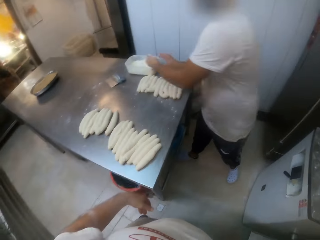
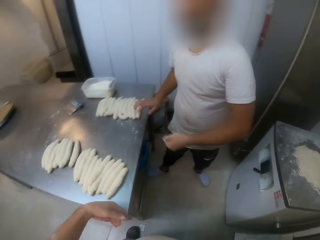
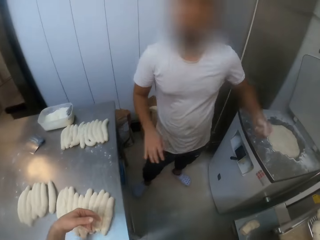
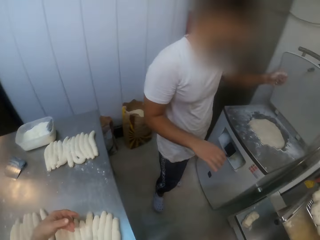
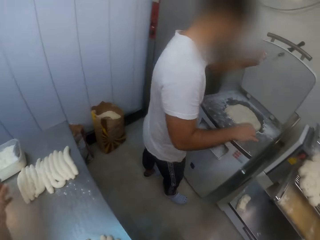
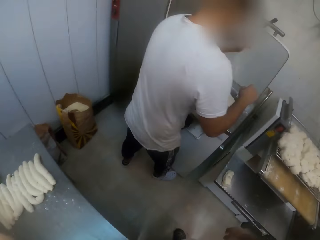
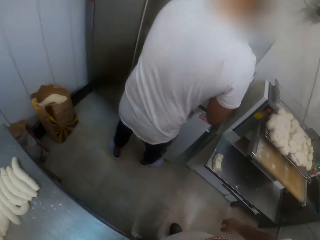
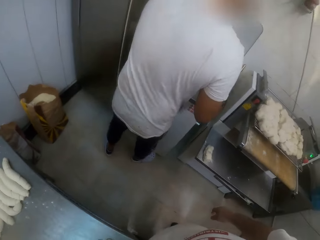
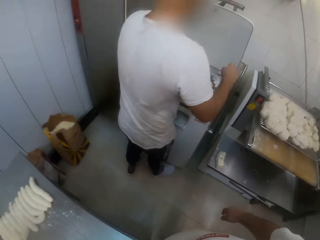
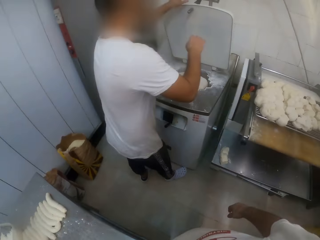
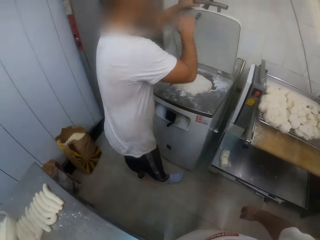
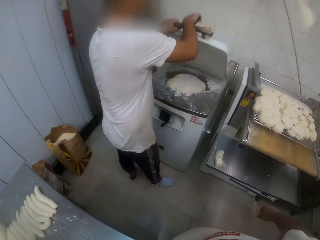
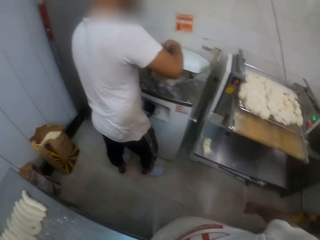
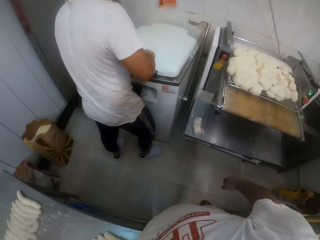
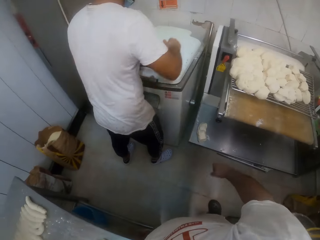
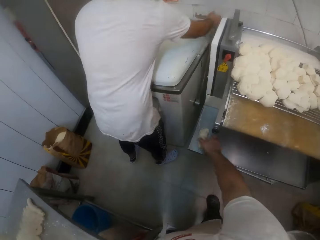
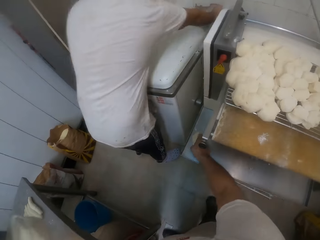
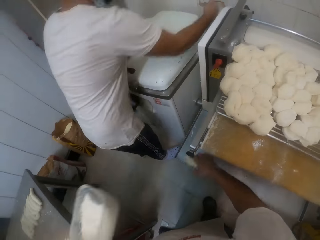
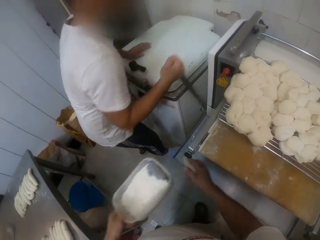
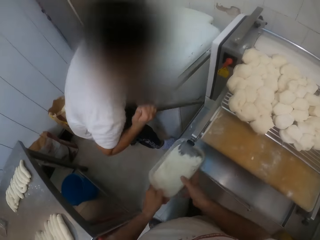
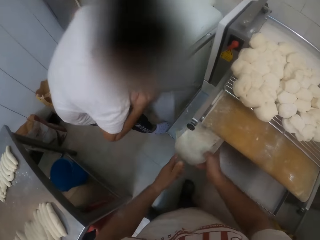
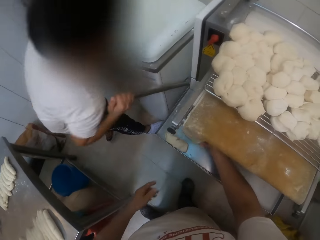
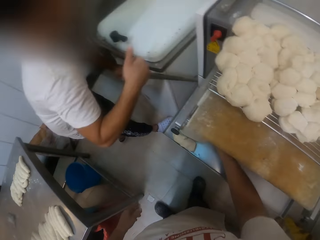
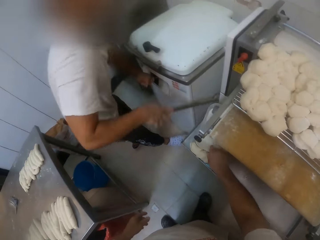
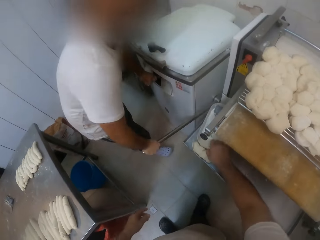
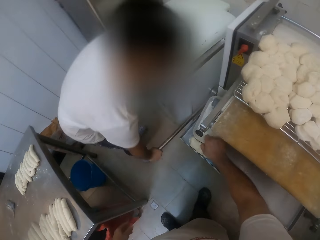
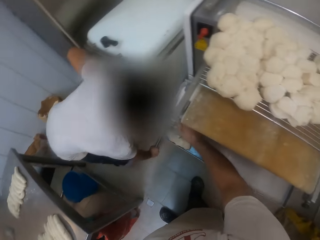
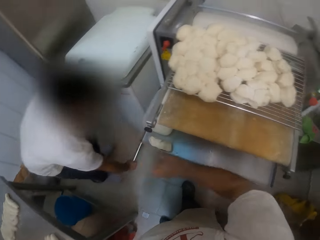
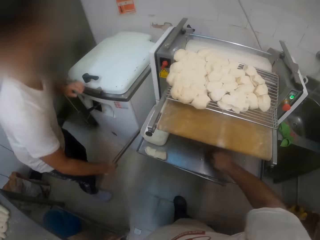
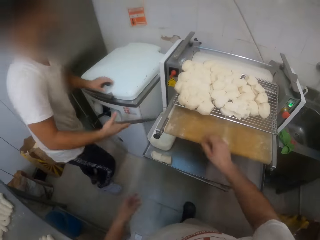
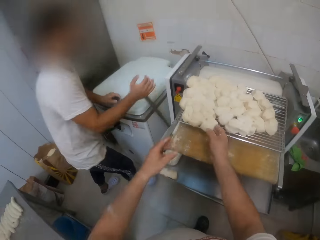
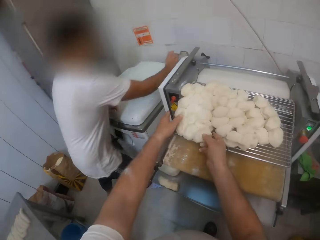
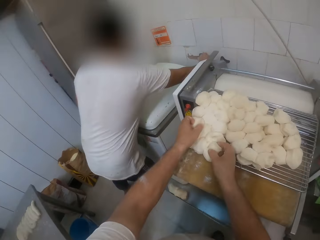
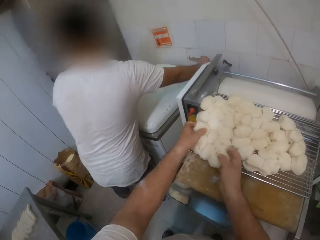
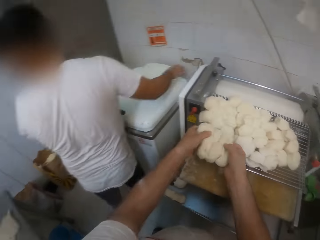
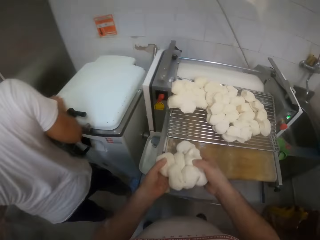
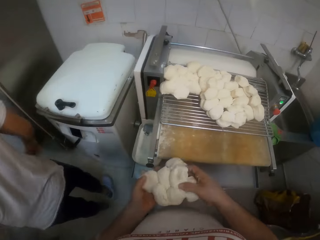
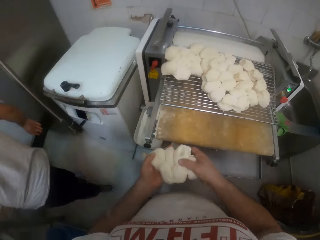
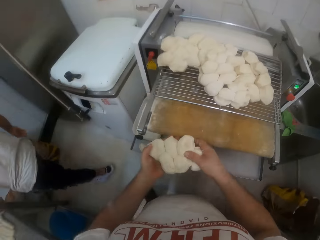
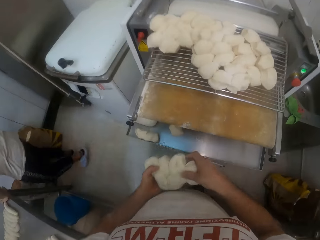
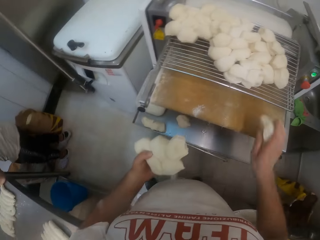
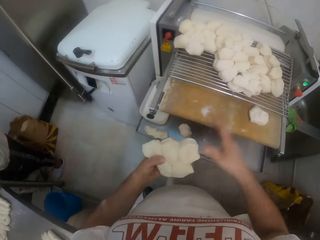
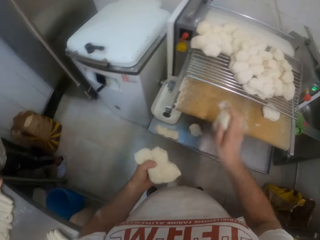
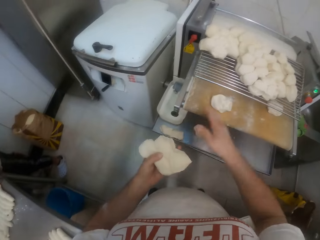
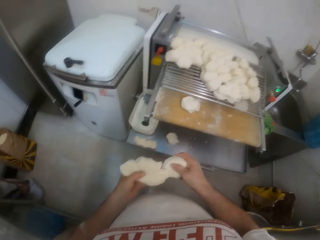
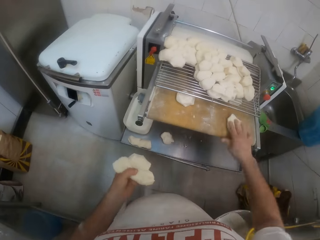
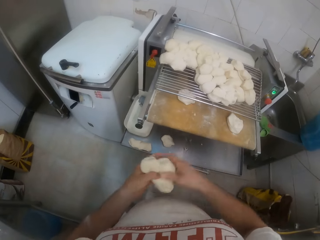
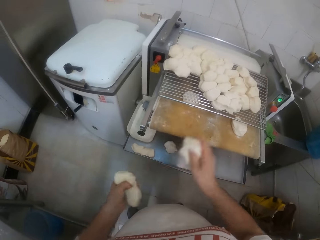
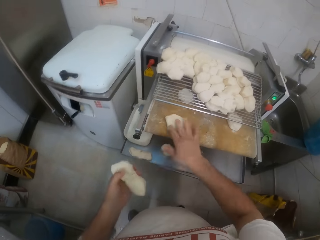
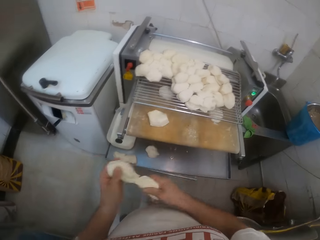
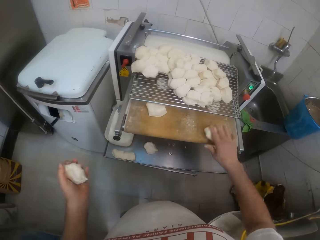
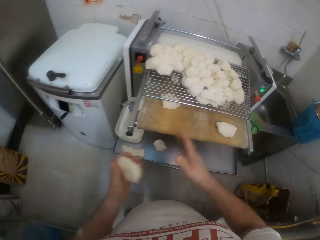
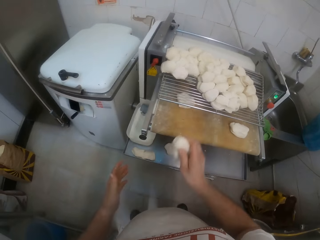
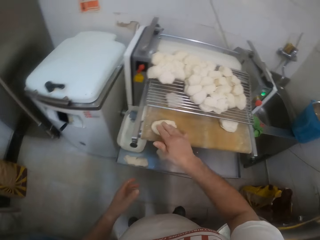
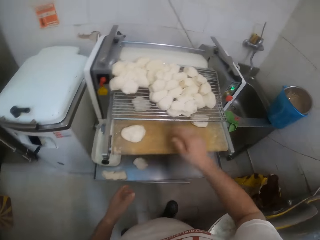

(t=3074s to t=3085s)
A man packs some flour in the bowl on the table with both hands. The man sprinkles the flour on the dough in the dough divider with his left hand. The man closes the dough divider with both hands. The camera wearer closes the dough cutter machine. The man pulls the lever by the dough divider down with his right hand. The camera wearer places a tin on the dough sheeter. He passes the bowl of flour from his left hand to his right hand. The man operates the dough cutter machine. The camera wearer drops the bowl of flour in the tray of the dough roller with his right hand. He moves the right hand. The man pulls the lever by the dough divider up with his right hand. The camera wearer takes dough. He carries the divided dough on the dough roller with both hands. He moves the dough in his left hand into the dough roller with his right hand.

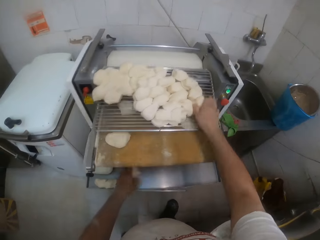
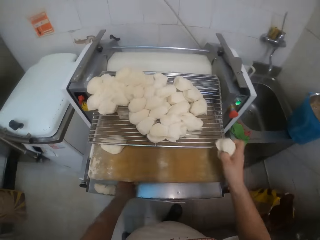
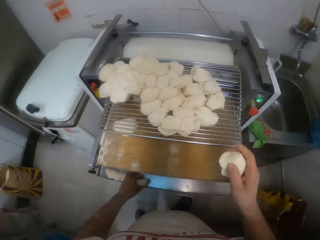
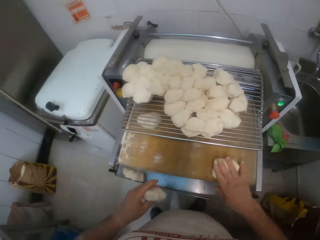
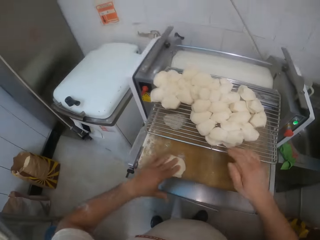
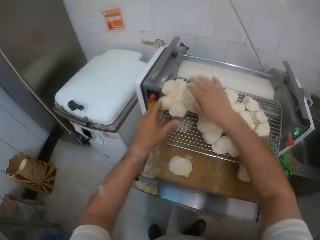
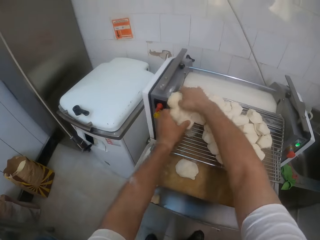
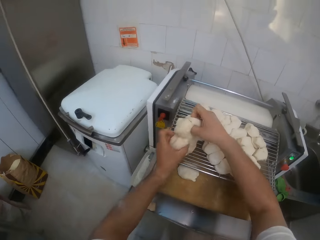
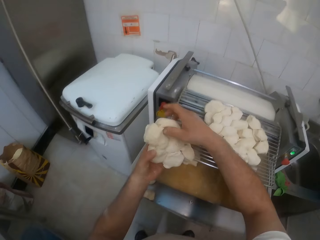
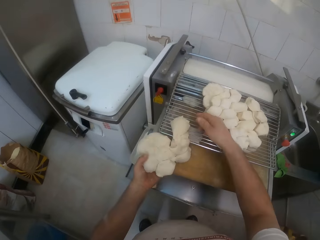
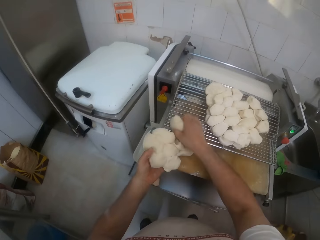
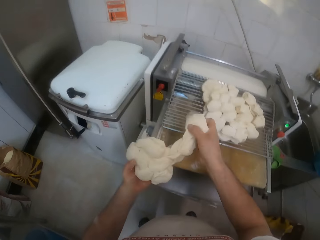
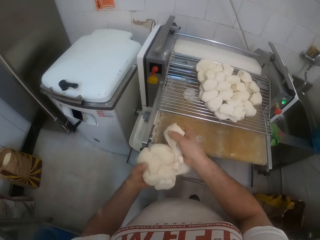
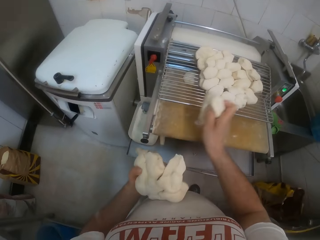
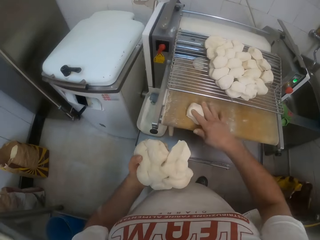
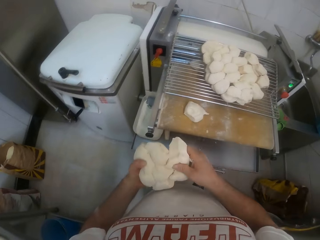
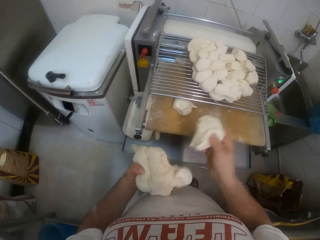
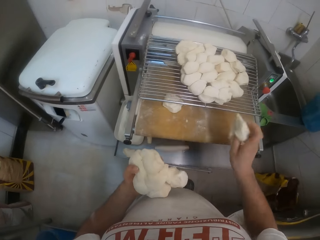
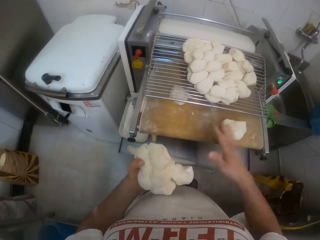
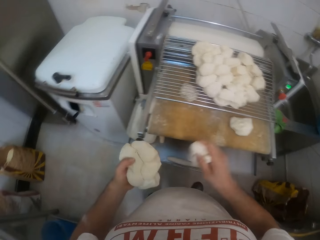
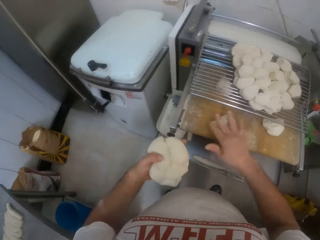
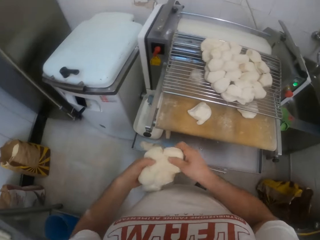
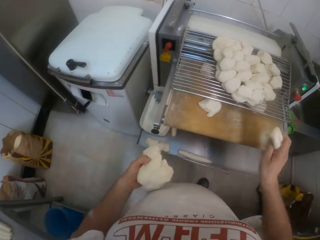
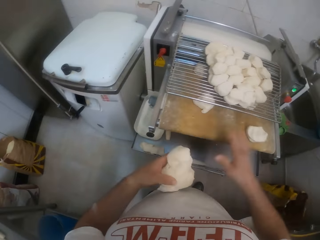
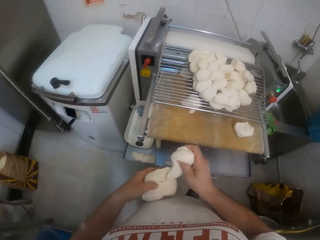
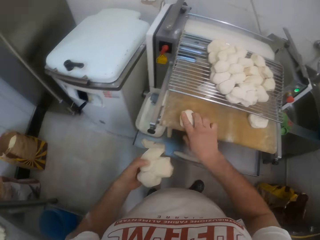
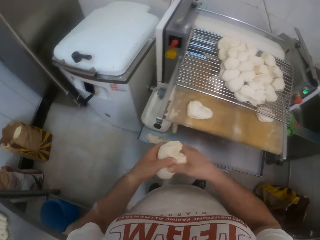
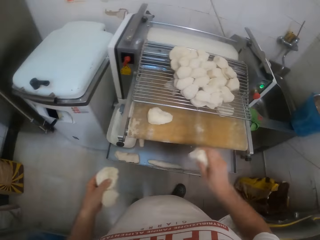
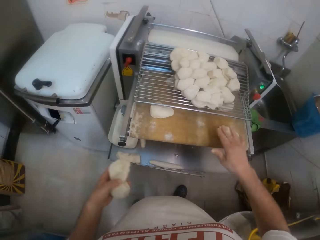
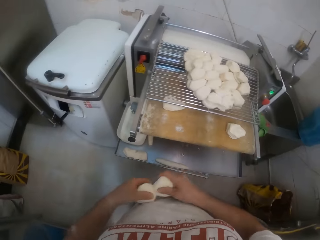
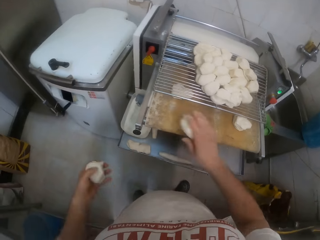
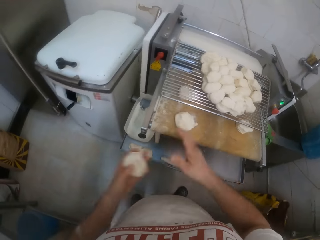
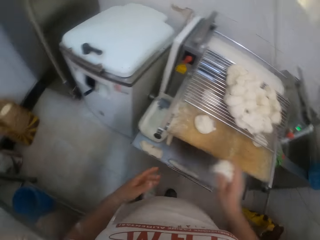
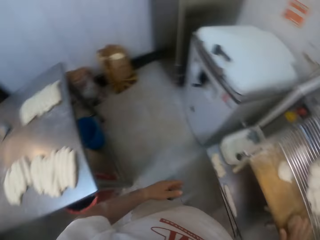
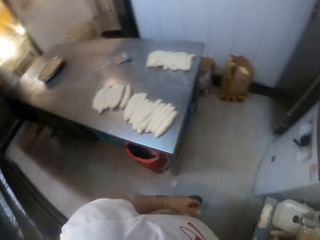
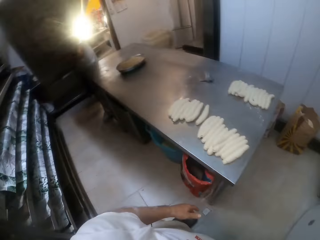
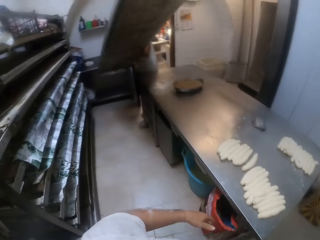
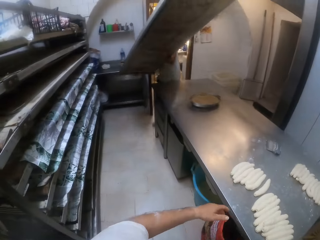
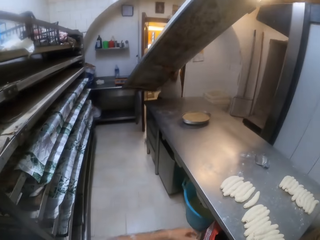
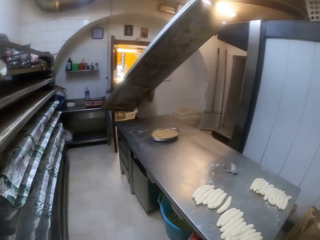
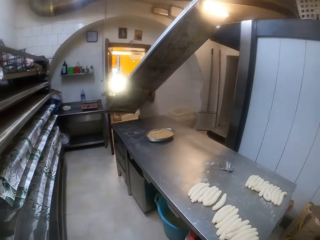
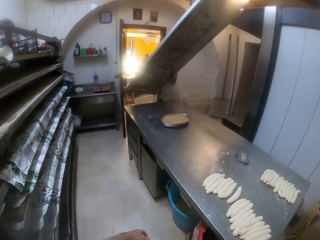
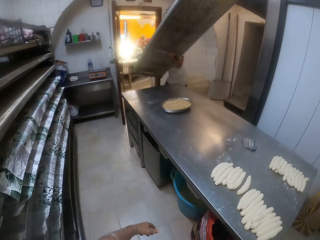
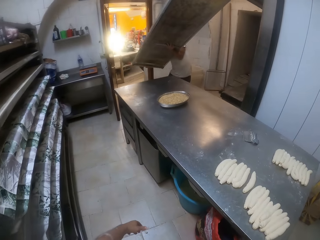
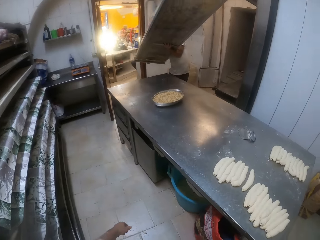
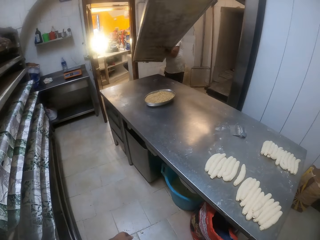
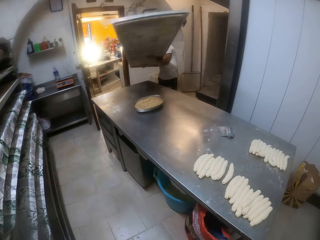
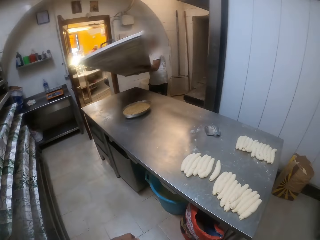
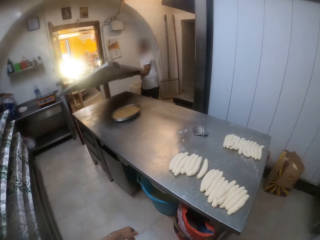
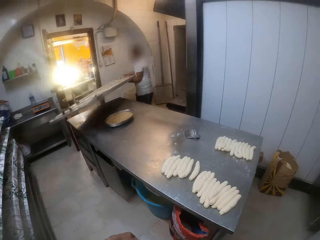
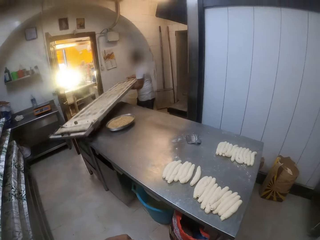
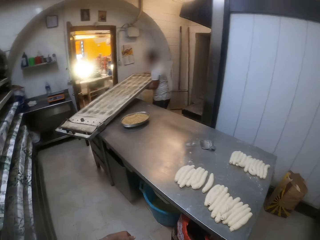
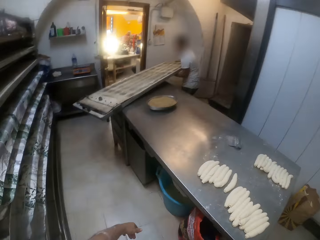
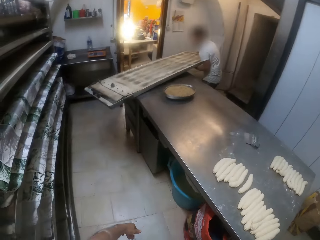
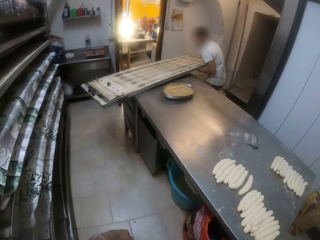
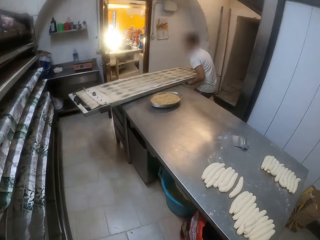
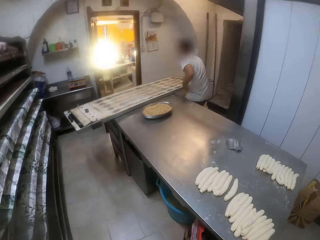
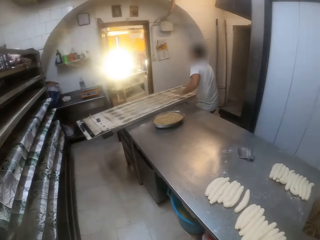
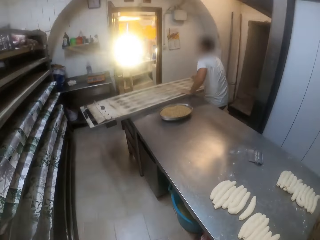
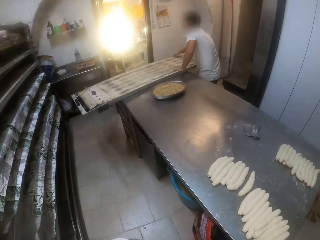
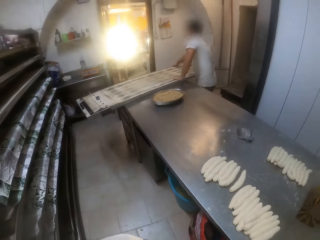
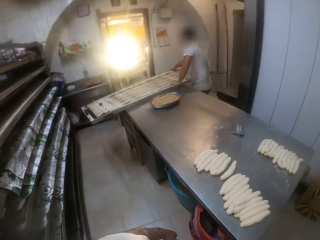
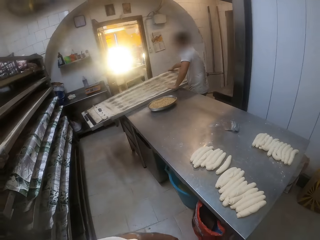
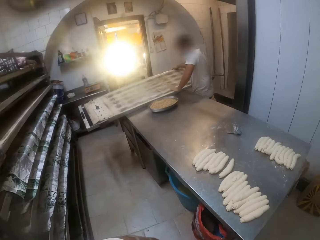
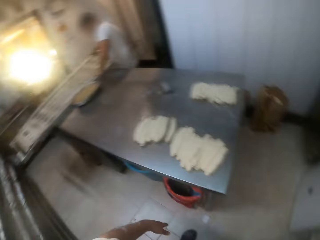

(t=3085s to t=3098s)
The camera wearer takes dough. He moves the dough in the dough roller with both hands. He places dough on the dough sheeter. He takes dough. He moves the dough in his left hand into the dough roller with his right hand. He looks at a man. The man carries a tray. The man drops the tray on the table with both hands.
